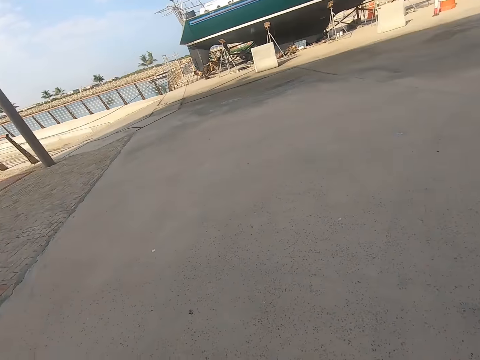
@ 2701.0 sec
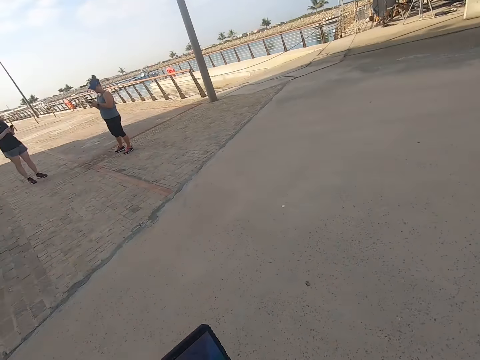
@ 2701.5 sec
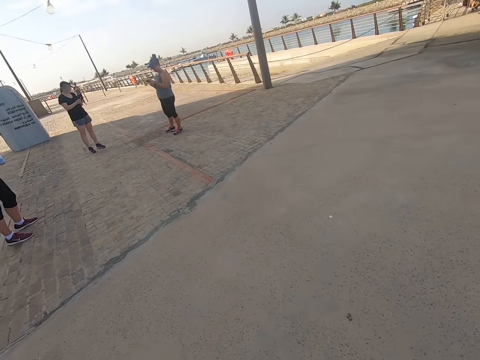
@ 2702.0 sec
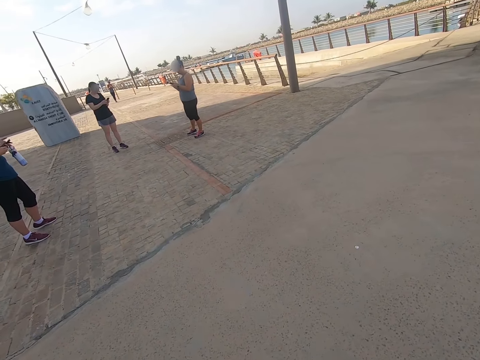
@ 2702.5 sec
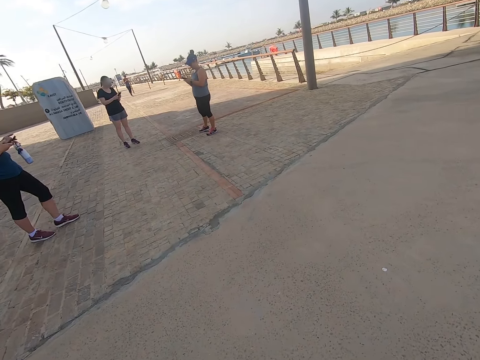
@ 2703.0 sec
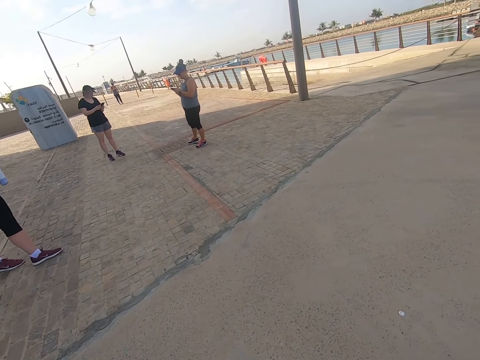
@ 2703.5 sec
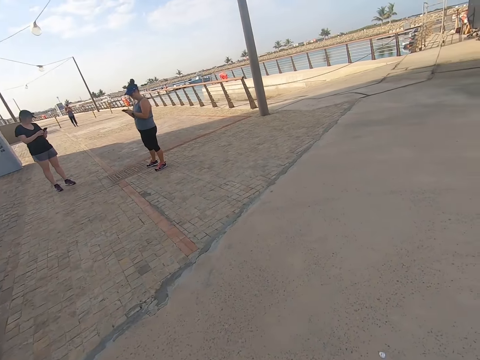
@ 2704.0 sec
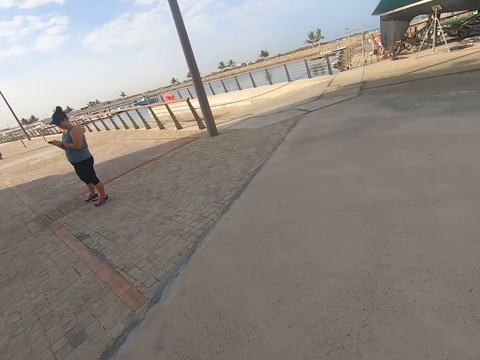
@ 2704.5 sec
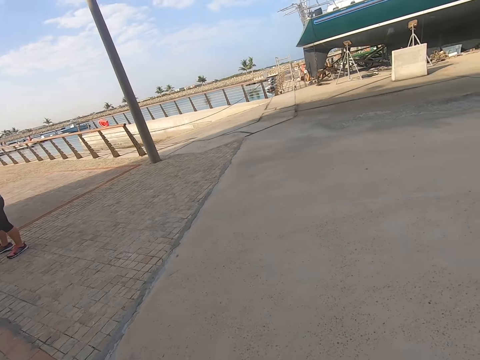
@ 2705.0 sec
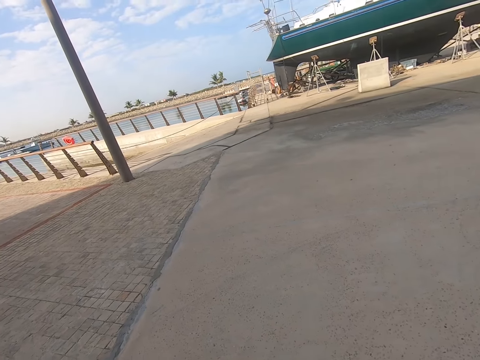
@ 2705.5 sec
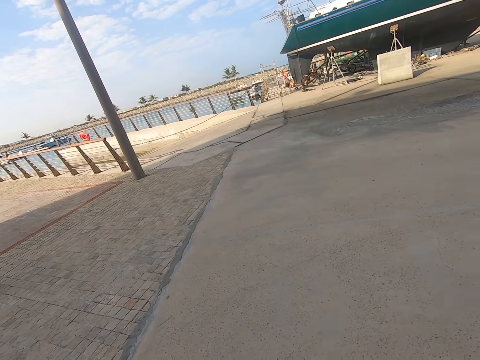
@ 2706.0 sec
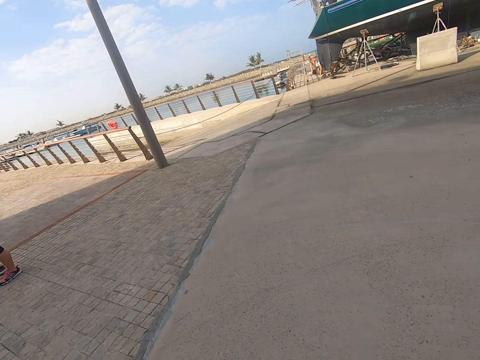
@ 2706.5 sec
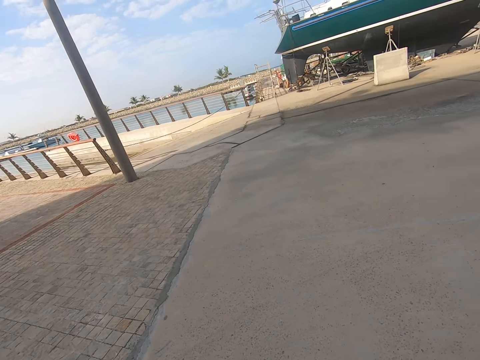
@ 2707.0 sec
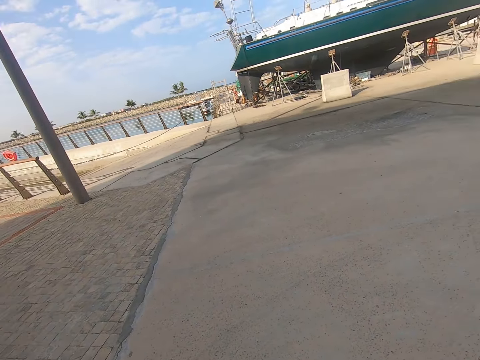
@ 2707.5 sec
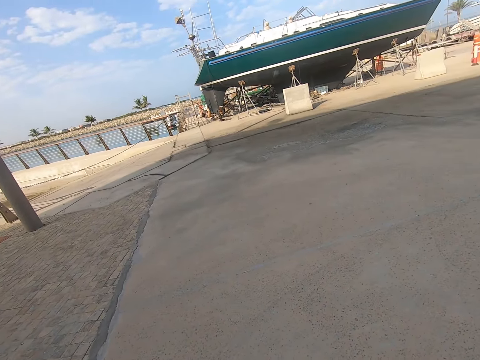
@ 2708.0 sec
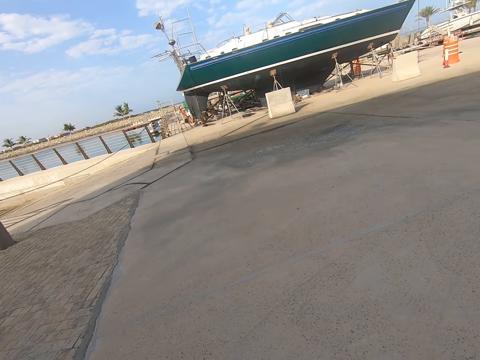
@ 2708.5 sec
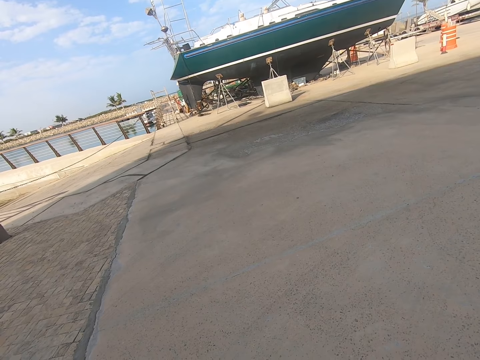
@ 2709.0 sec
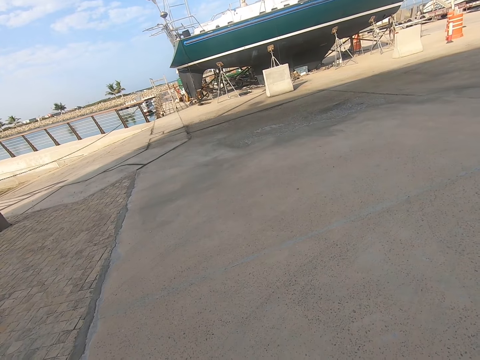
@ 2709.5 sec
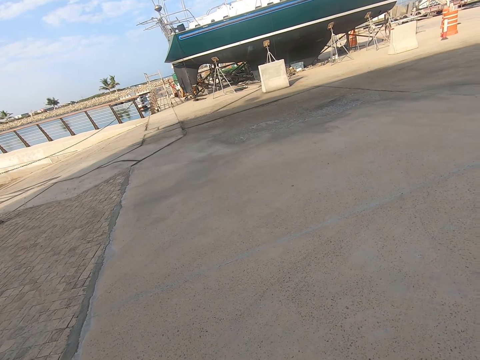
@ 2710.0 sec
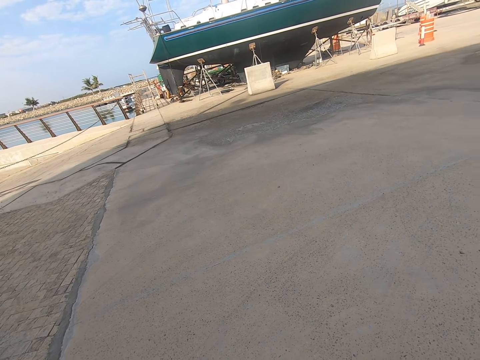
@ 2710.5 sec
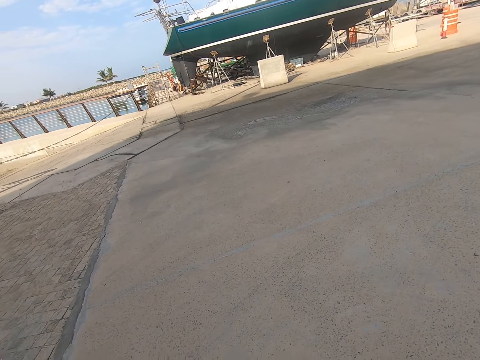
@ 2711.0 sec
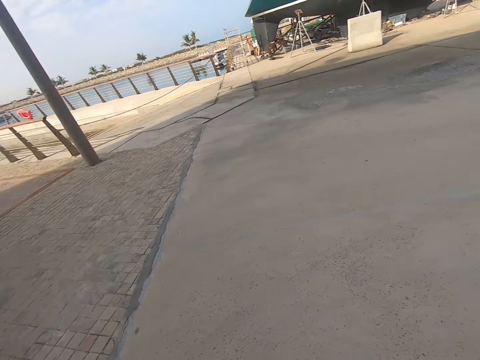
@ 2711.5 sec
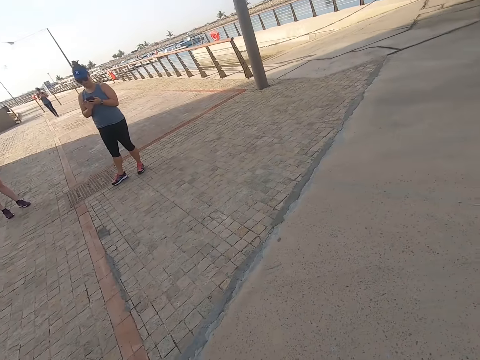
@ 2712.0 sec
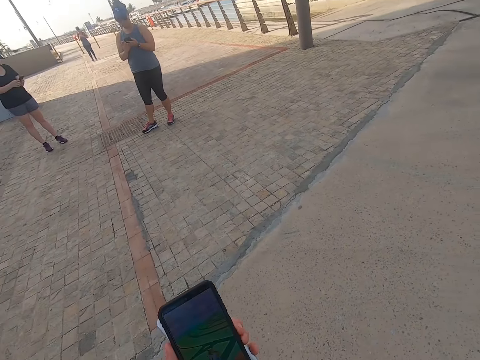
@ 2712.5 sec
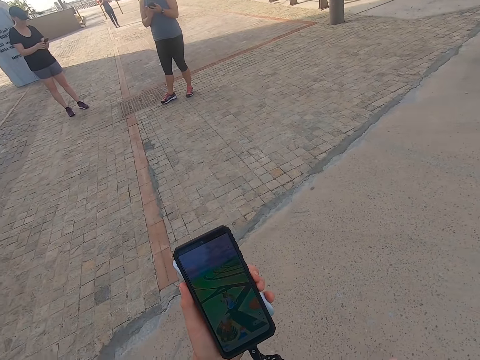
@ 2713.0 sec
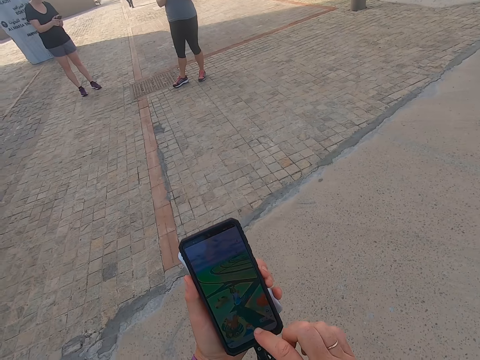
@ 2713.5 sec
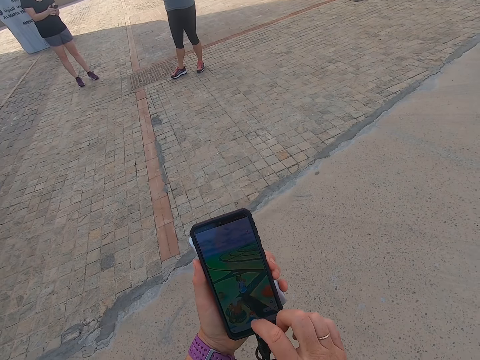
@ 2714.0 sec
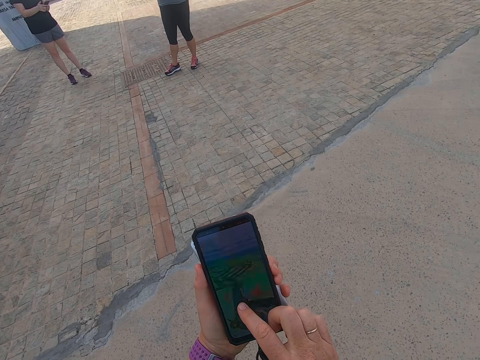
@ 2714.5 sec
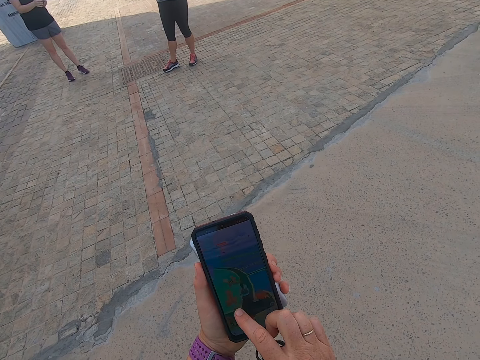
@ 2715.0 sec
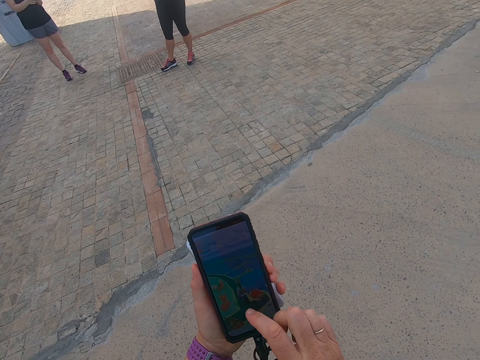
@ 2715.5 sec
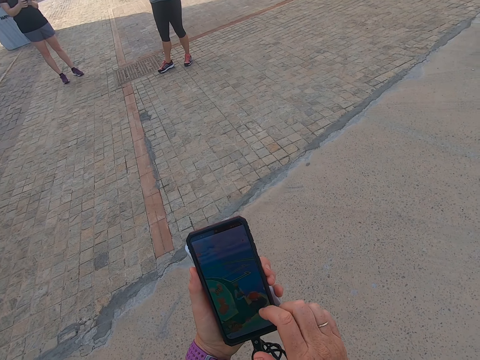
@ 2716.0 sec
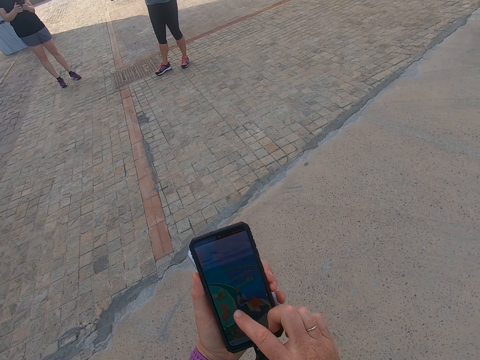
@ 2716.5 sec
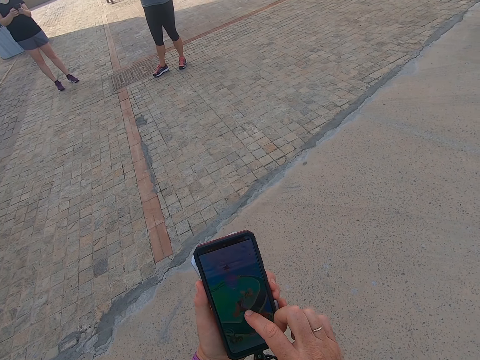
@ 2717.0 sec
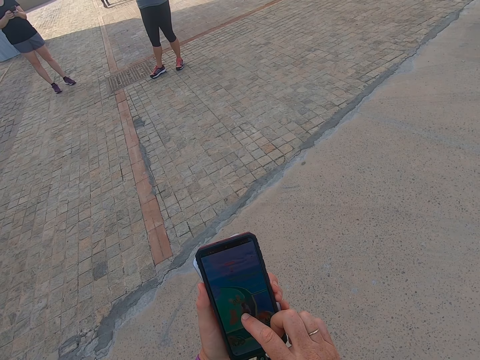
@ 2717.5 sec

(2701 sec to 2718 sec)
The camera wearer turns. A person walks. Another person operates a phone. Another person operates a phone. The camera wearer looks around. They turn. Another person walks towards another person. The camera wearer plays a game on the phone.

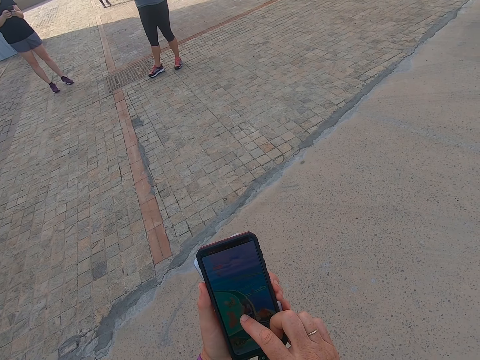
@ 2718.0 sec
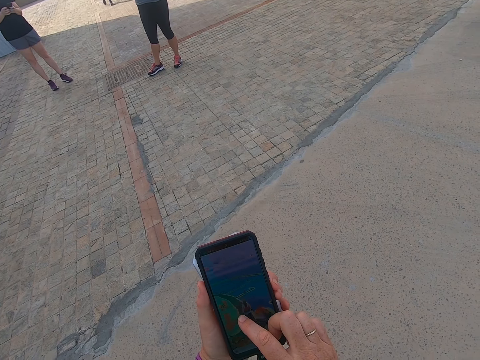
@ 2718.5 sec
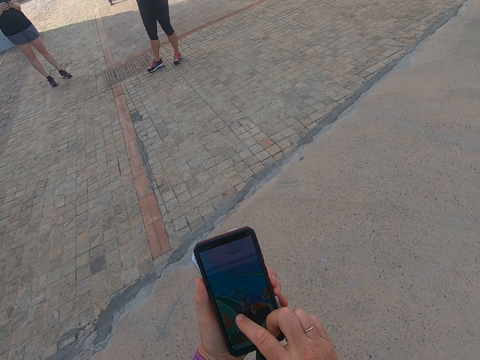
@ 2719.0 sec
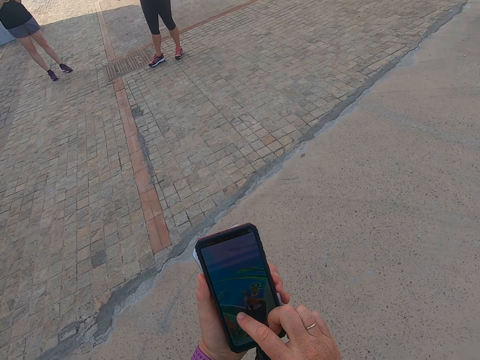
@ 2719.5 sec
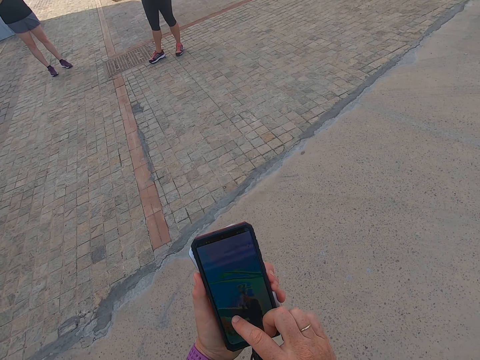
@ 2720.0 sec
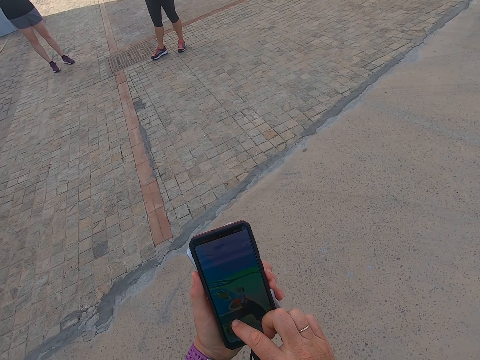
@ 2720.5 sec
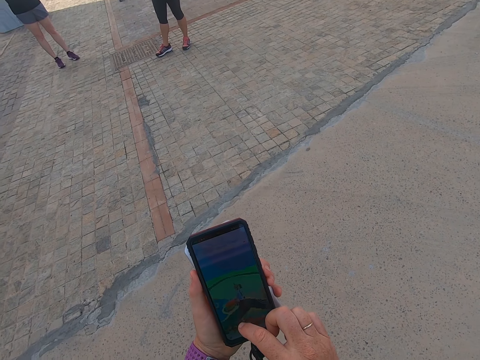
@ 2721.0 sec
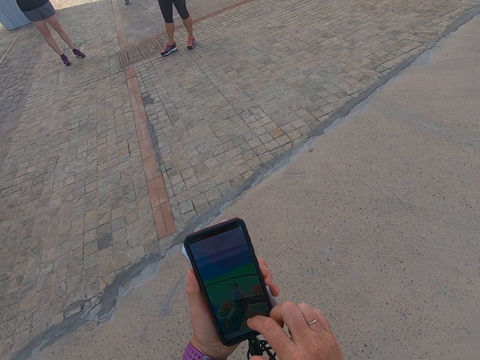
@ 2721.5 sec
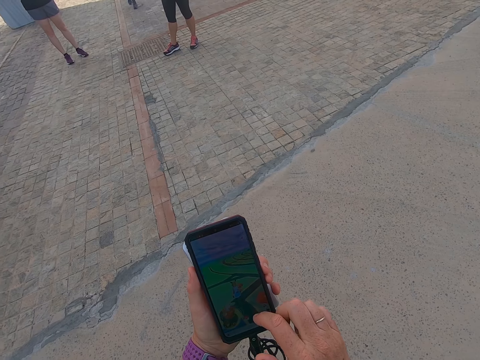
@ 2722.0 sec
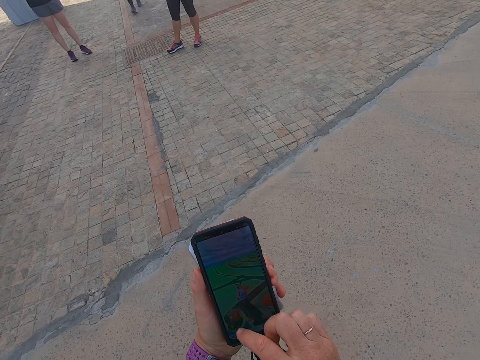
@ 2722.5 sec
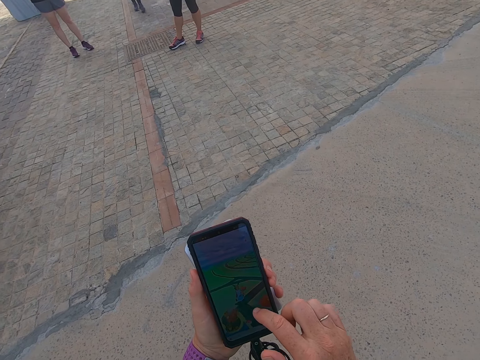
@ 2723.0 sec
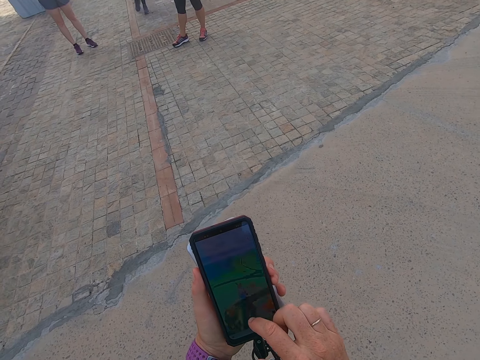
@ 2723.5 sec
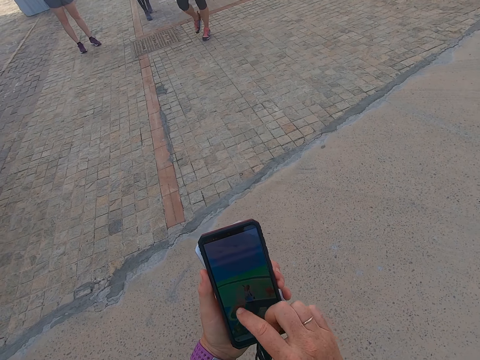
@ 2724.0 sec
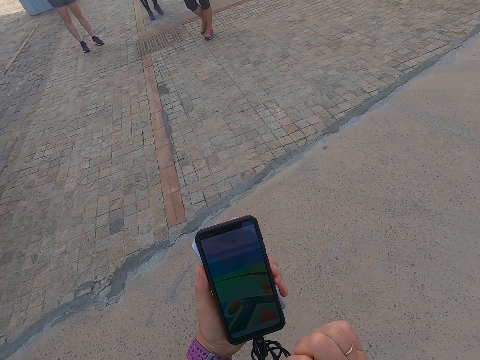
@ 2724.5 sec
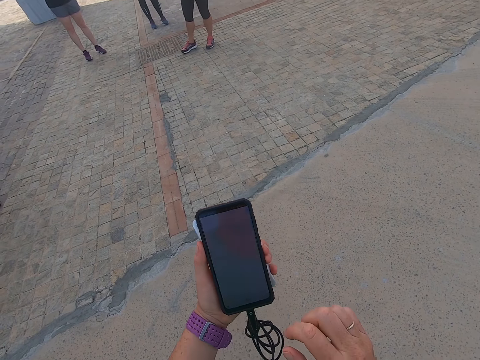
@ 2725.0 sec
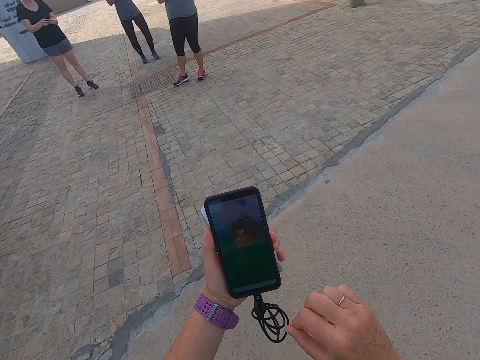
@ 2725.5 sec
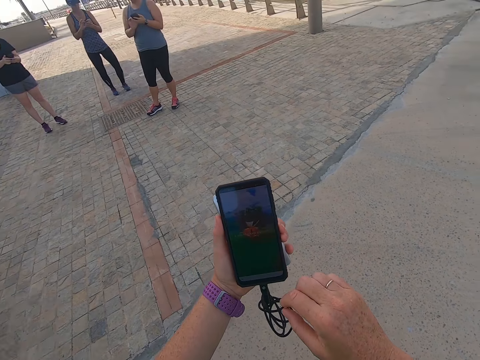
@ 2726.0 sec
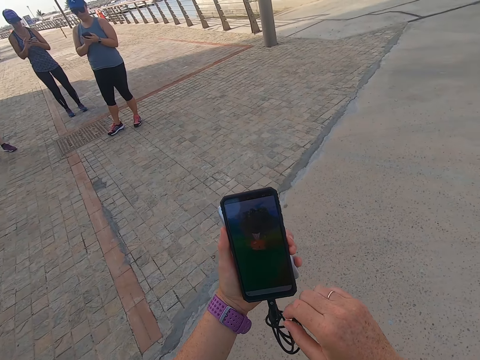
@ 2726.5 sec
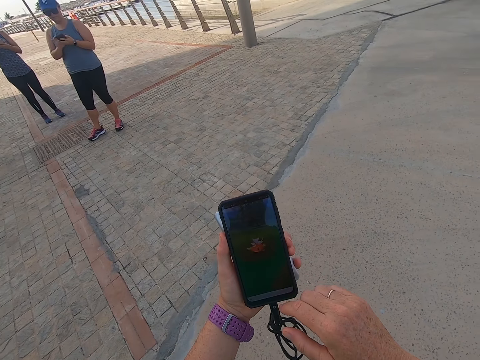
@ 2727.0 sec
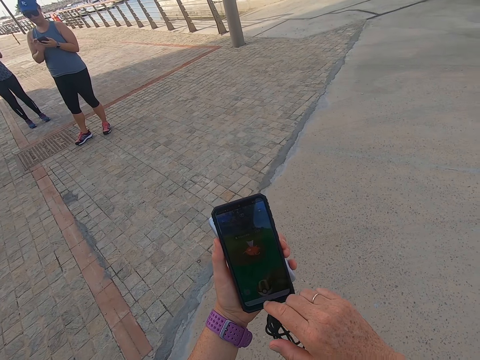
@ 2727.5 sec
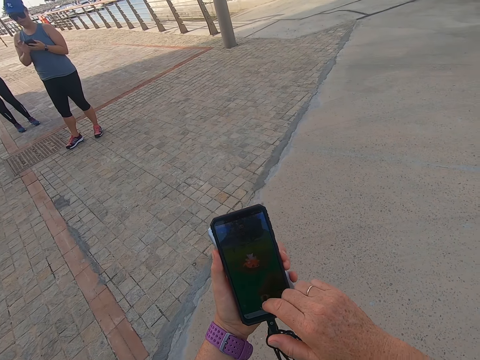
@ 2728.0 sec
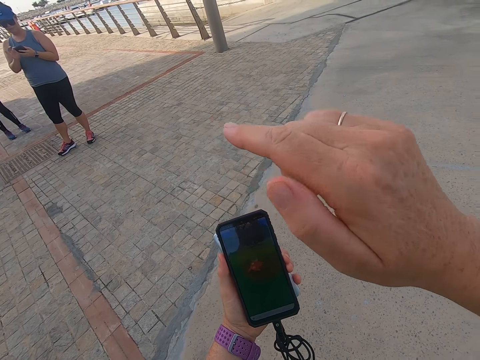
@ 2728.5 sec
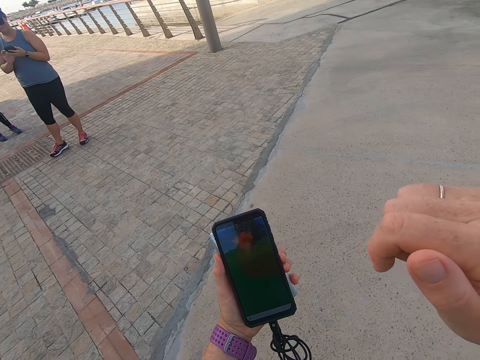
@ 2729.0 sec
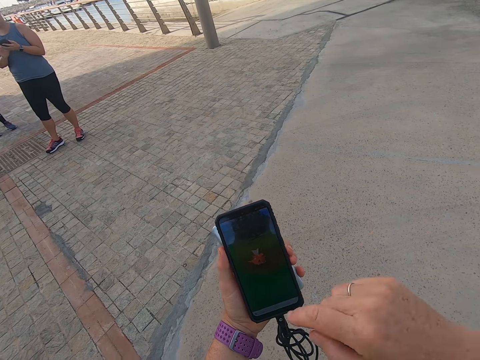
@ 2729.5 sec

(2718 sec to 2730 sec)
A person operates a phone.
